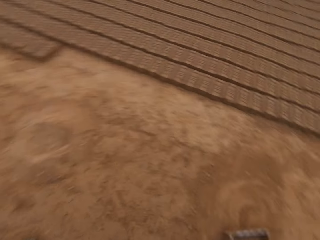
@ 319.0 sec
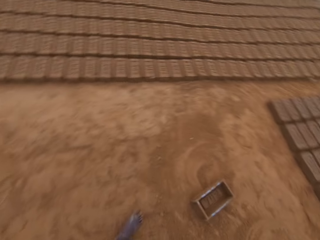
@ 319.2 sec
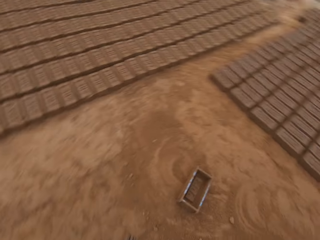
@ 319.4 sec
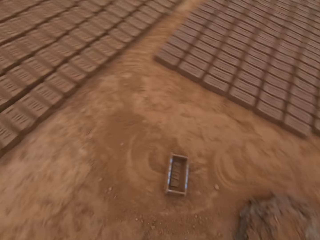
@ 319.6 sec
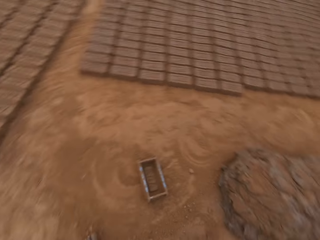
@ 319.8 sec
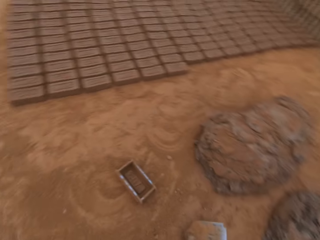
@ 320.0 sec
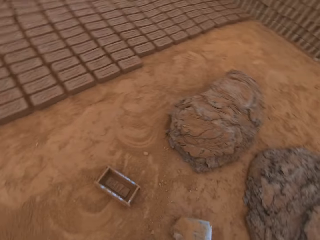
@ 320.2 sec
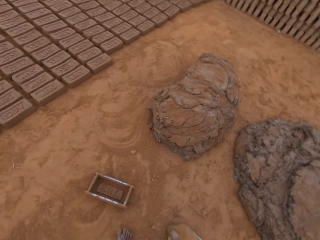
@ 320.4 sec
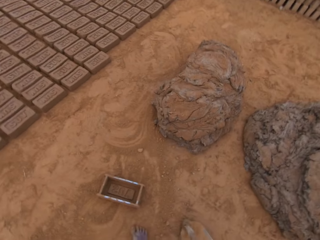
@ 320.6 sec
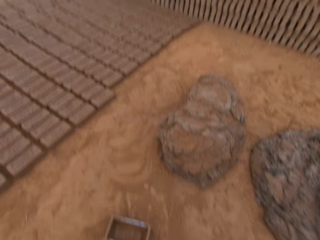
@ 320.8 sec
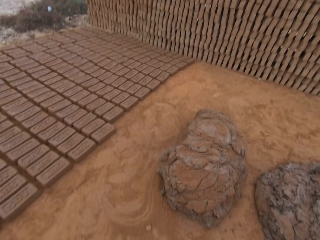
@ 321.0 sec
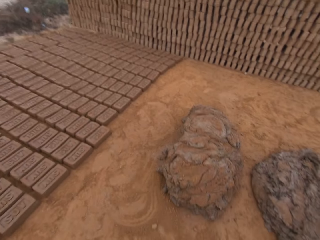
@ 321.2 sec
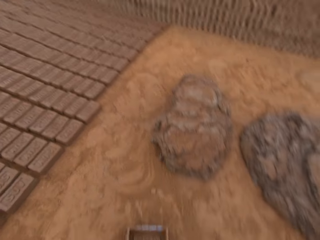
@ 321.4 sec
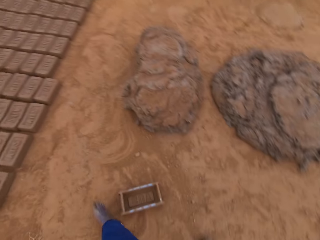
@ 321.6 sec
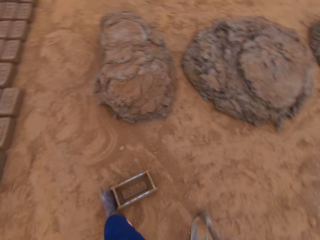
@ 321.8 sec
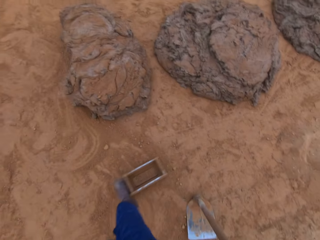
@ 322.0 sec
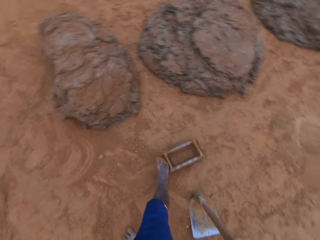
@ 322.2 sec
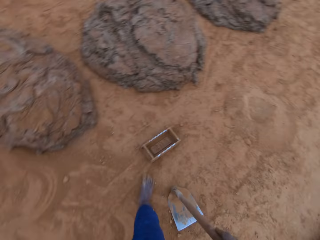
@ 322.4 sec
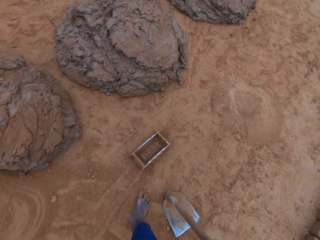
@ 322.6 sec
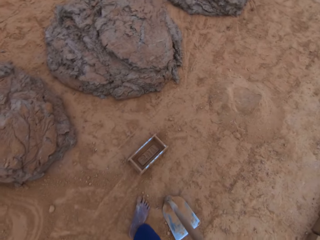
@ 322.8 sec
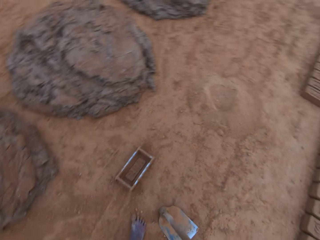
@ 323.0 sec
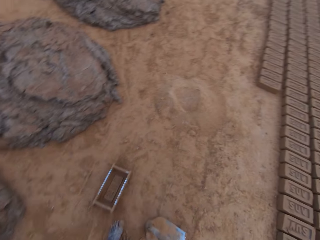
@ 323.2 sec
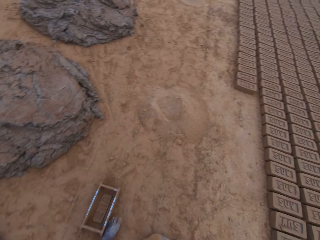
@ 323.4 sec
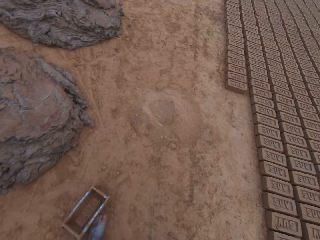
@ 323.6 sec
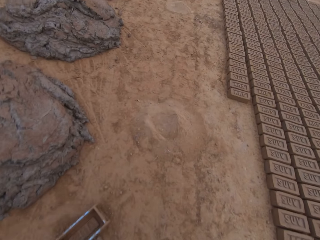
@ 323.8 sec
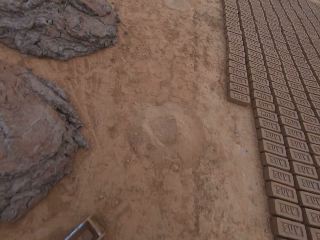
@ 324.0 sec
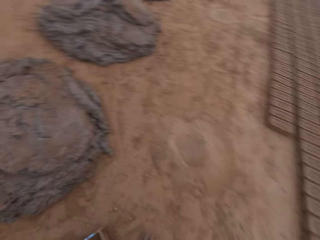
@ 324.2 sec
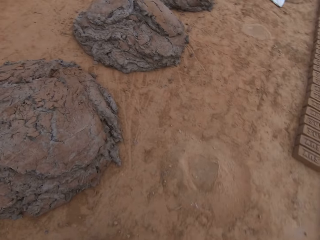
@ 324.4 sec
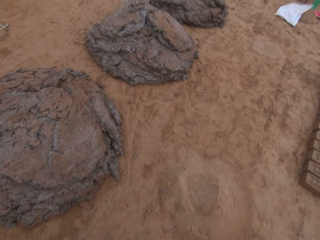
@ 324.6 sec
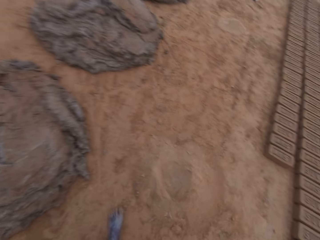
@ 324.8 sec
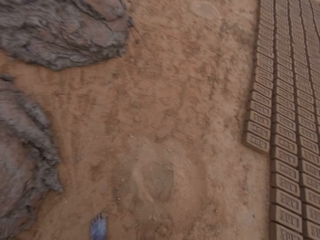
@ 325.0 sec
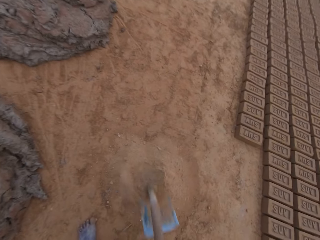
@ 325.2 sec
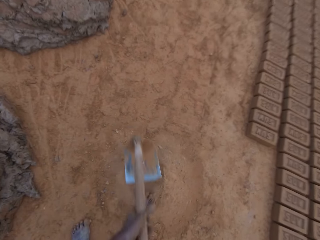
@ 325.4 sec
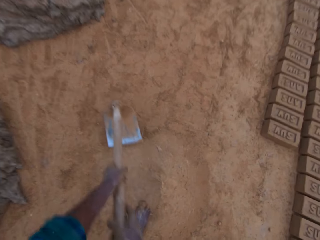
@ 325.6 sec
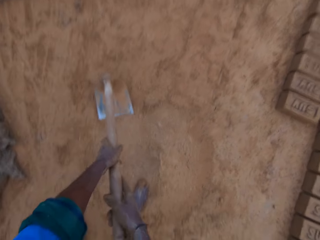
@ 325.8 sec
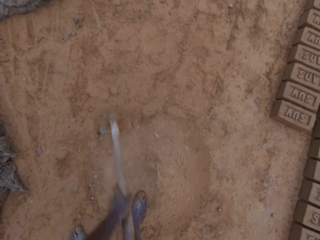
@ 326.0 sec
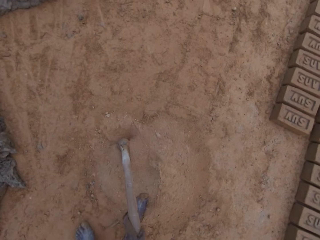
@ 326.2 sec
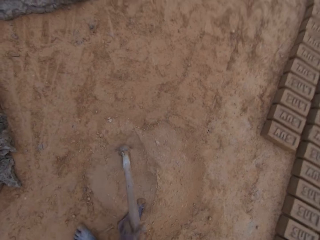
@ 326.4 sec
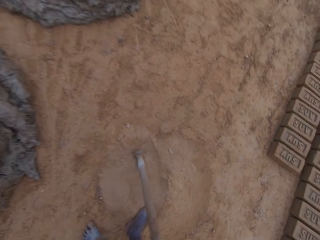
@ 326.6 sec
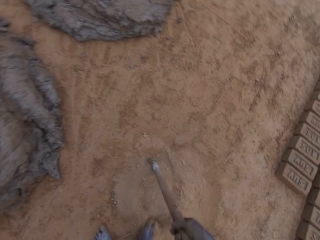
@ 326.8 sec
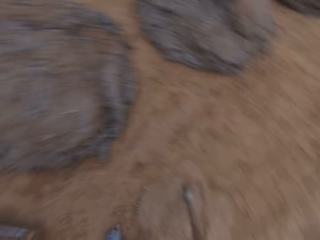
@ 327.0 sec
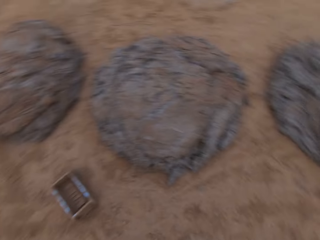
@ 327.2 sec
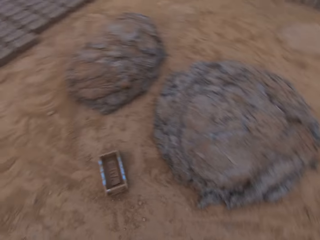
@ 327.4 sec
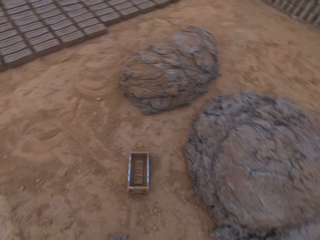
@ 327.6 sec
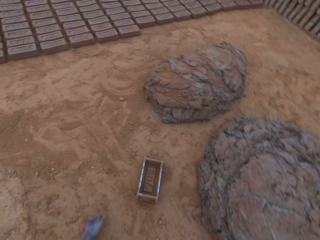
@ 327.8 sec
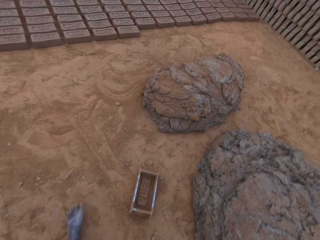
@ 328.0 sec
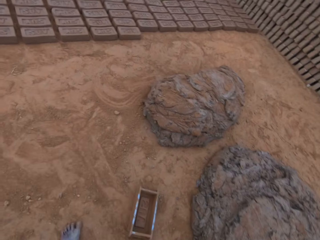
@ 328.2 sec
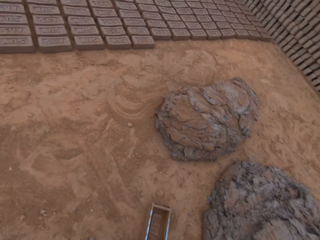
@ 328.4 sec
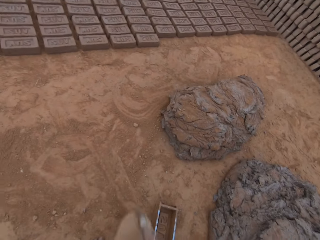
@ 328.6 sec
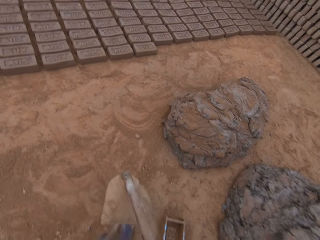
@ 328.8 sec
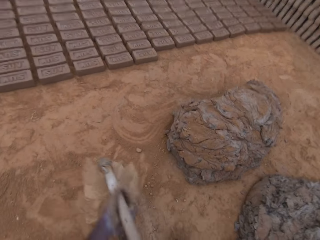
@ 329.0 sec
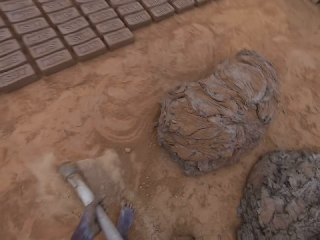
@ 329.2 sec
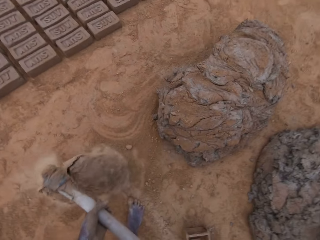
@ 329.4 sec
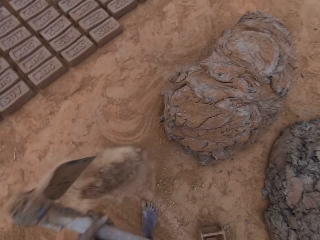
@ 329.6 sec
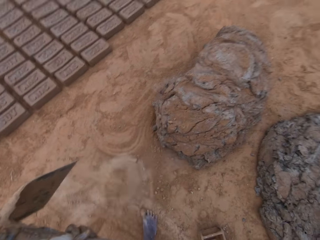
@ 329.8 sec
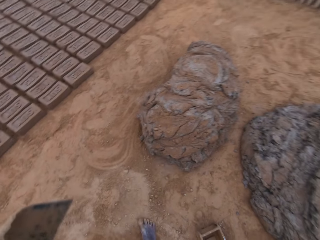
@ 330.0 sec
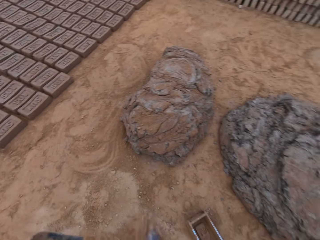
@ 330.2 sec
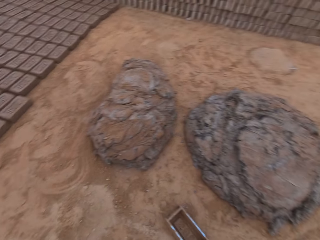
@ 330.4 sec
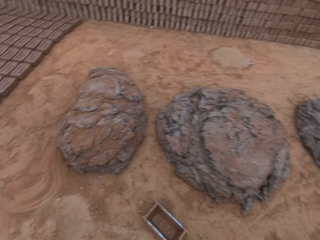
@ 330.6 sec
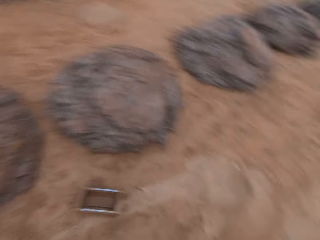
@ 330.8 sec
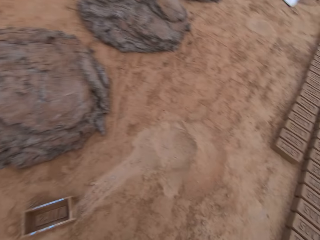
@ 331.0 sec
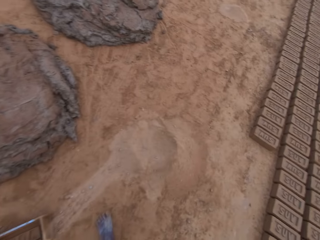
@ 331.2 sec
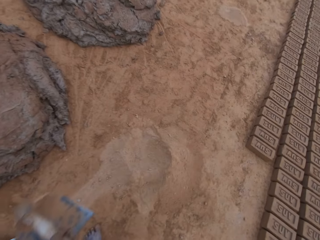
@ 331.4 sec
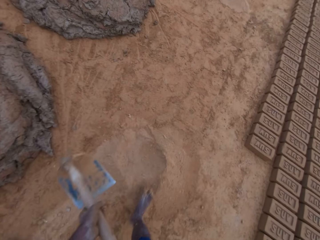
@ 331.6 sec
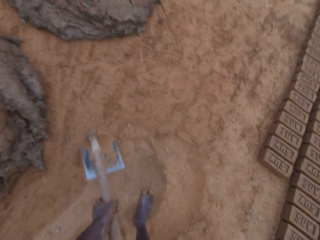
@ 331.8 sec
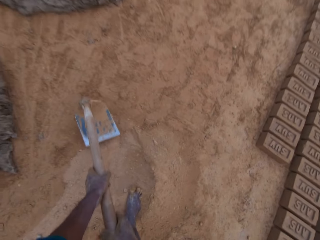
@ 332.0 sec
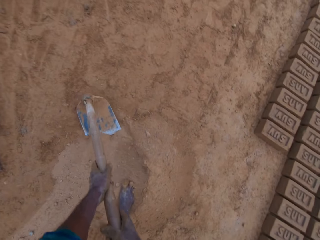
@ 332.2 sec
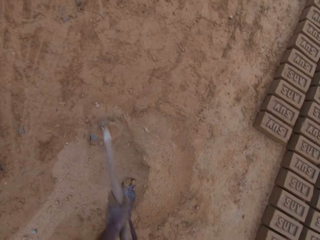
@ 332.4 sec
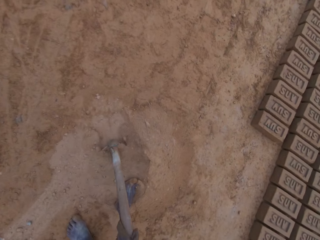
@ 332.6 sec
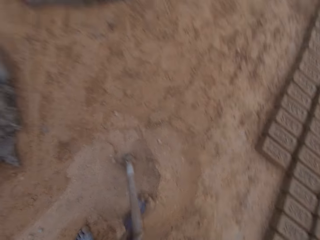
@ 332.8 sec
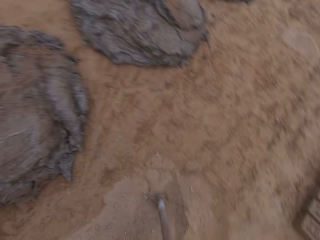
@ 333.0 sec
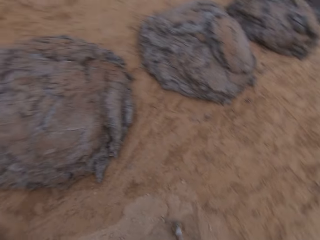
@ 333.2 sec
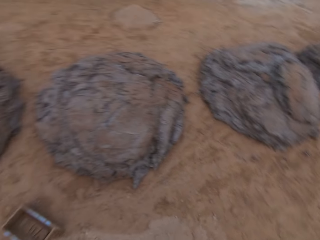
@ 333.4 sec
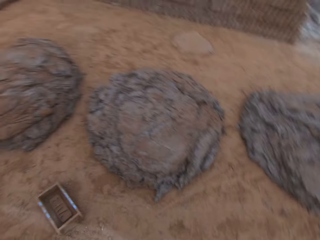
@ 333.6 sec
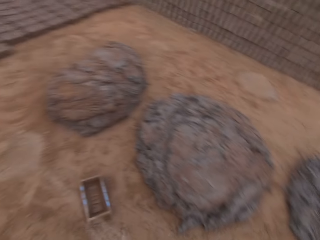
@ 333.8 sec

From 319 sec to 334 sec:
The camera wearer moves a brick mold on the ground with his foot. He holds a hoe with both hands. He scoops soil from the ground with the hoe. He walks around the field. He pours the soil on the ground. He walks around the field. He scoops the soil from the ground with the hoe.

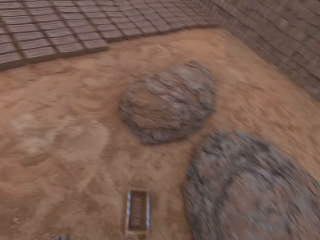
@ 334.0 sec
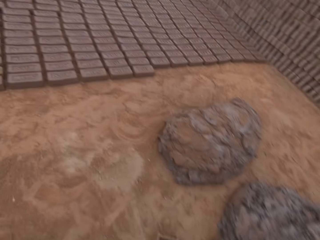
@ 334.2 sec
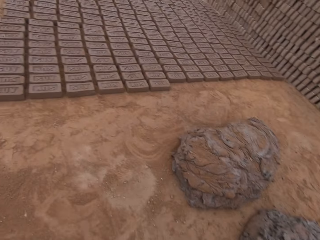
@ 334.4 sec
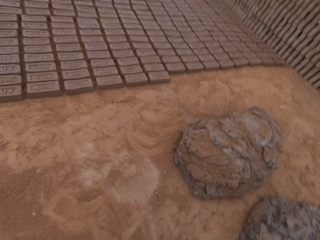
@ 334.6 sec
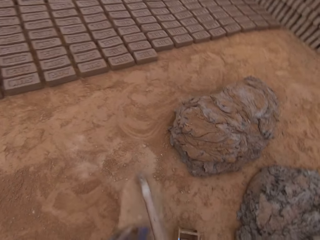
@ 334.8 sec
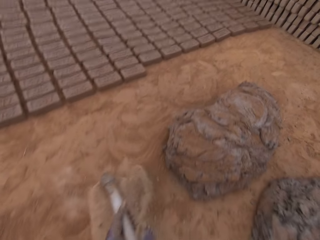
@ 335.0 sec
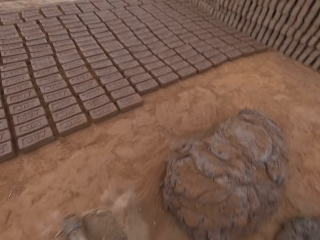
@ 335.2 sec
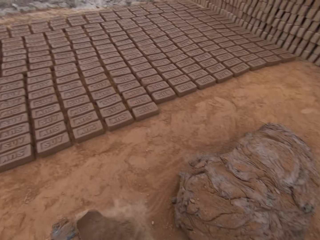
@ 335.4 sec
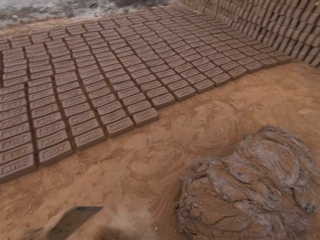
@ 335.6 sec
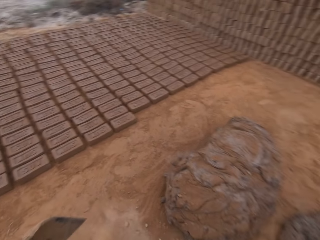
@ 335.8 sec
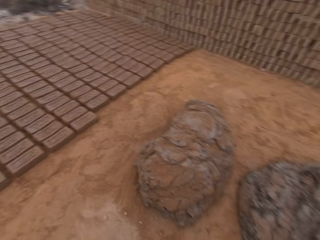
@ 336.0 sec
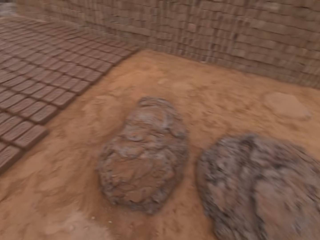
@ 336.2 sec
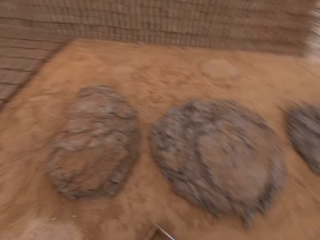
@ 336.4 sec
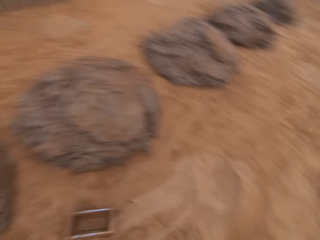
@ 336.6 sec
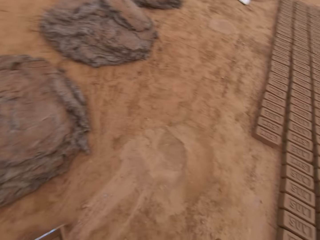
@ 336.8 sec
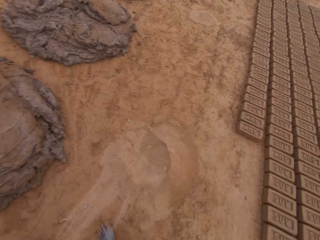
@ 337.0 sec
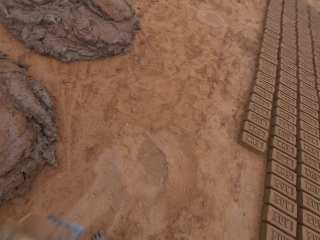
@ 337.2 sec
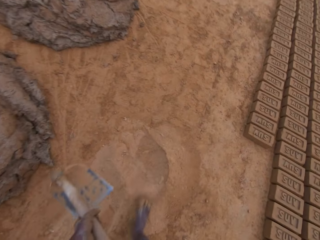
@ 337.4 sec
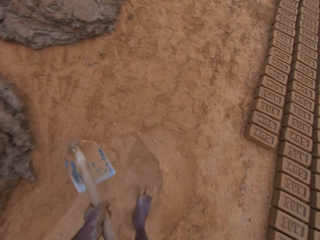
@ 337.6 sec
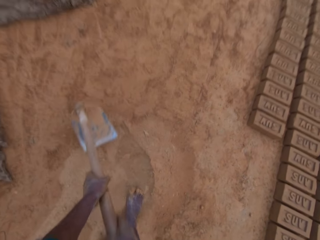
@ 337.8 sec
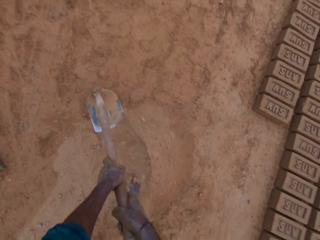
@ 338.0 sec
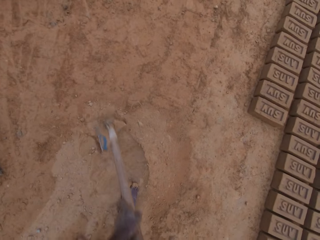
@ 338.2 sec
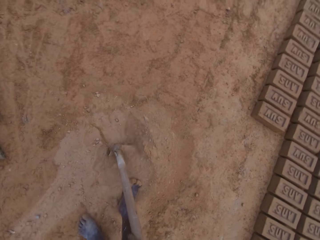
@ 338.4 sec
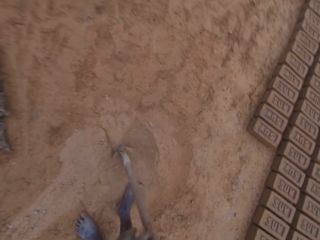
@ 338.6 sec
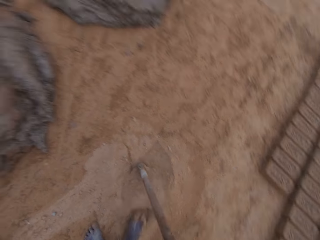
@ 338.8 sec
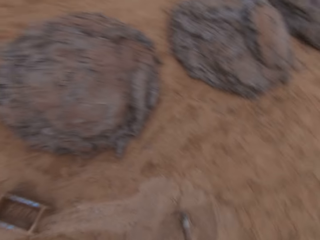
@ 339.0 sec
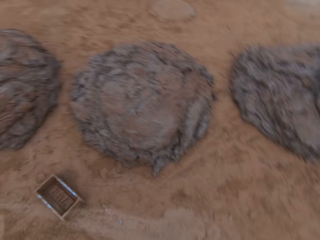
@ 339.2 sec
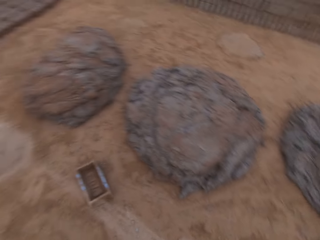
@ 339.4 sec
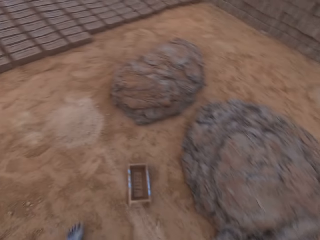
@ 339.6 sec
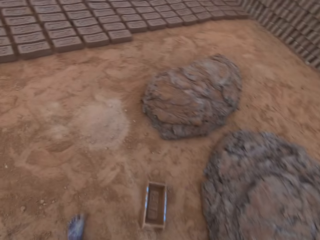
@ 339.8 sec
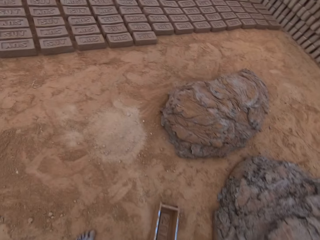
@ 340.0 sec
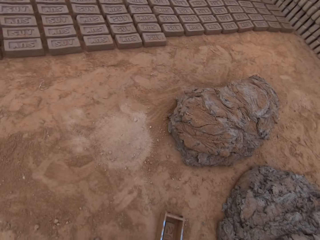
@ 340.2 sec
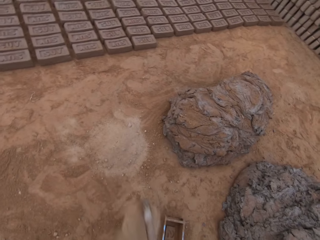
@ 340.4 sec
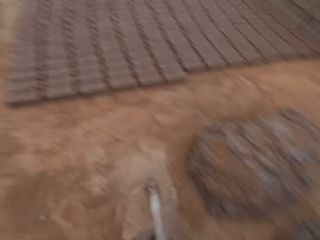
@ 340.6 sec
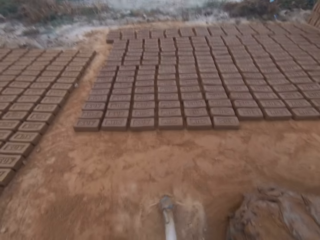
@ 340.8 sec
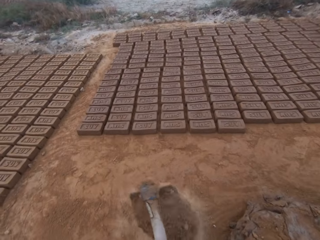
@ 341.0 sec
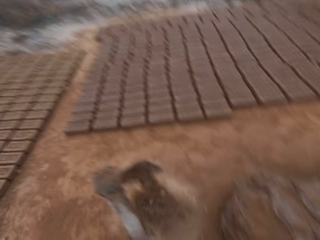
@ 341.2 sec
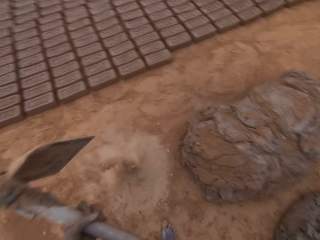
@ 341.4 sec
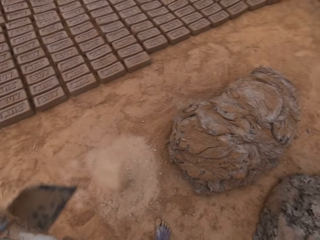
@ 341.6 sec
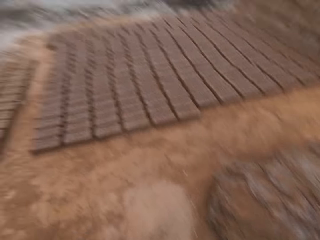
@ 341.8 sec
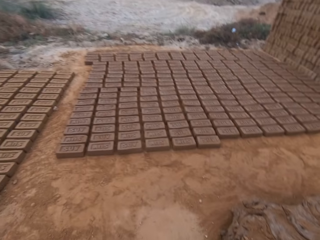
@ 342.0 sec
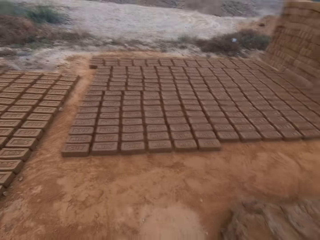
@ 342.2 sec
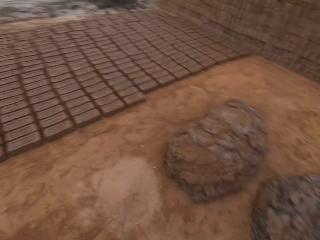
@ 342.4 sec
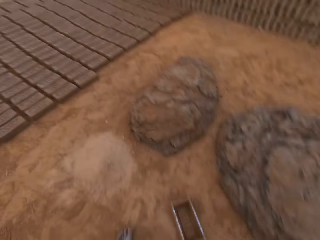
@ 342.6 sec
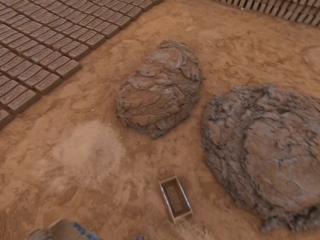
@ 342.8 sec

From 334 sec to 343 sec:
The camera wearer walks around the field. They pour the soil on the ground. They walk around the field. They scoop soil from the ground with a hoe. They walk around the field. They pour the soil on the ground.
